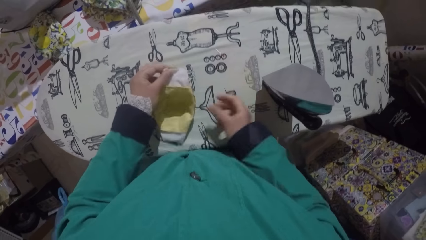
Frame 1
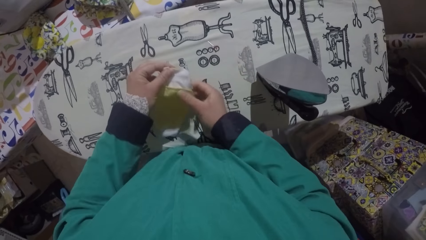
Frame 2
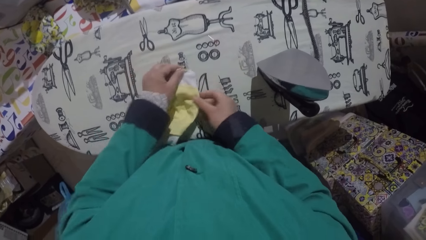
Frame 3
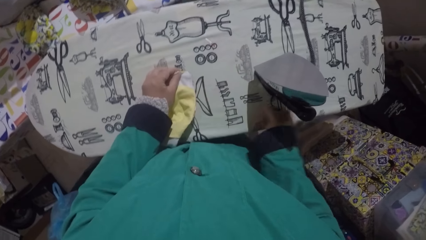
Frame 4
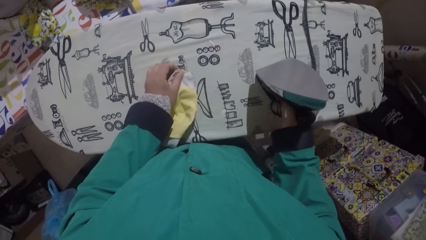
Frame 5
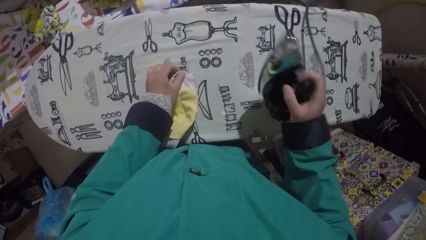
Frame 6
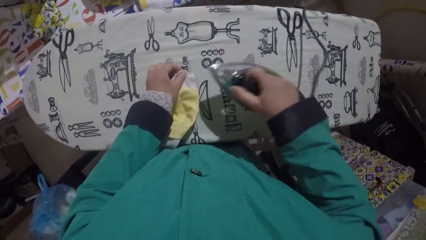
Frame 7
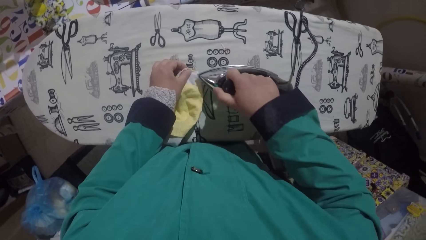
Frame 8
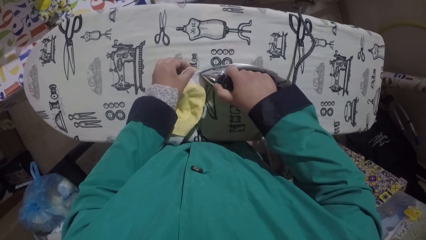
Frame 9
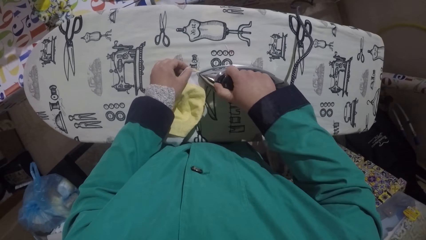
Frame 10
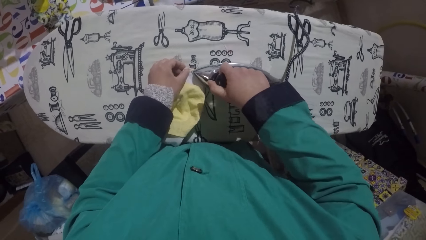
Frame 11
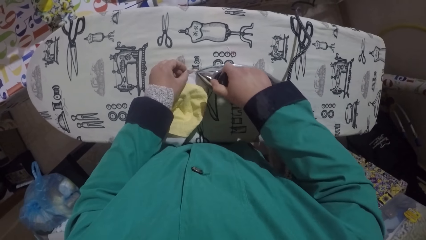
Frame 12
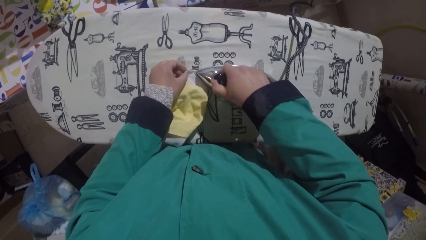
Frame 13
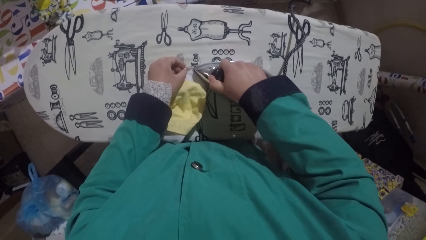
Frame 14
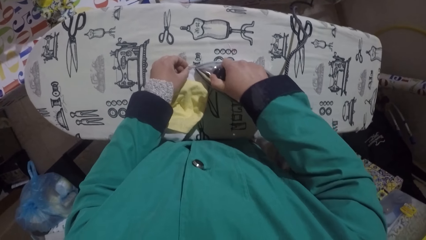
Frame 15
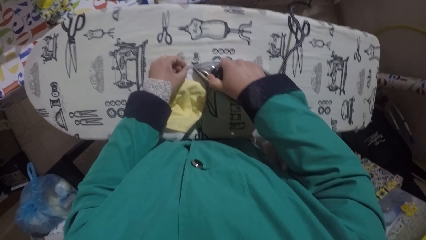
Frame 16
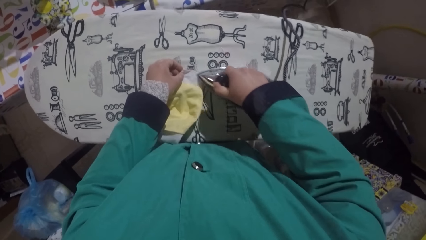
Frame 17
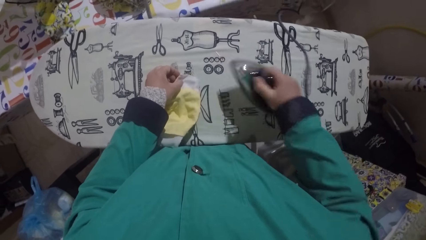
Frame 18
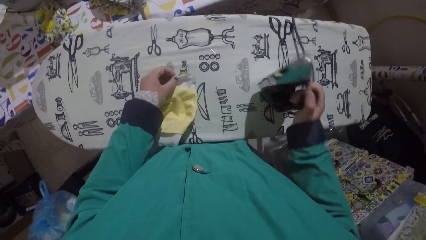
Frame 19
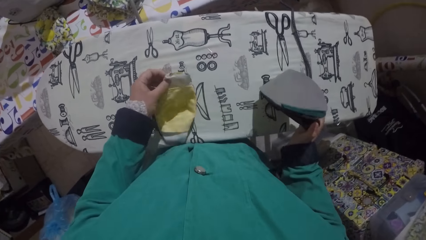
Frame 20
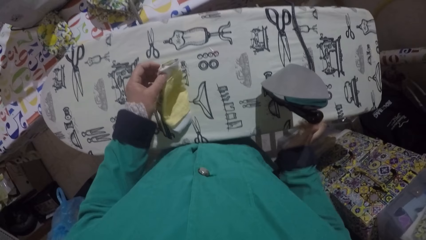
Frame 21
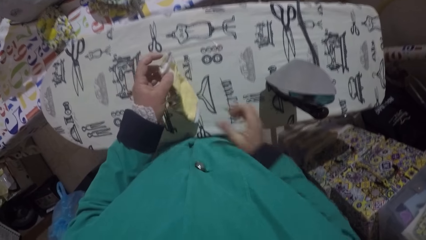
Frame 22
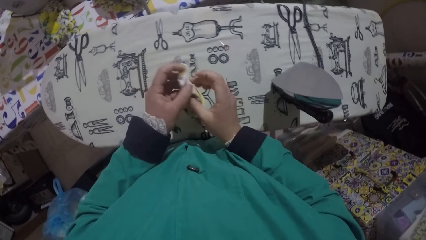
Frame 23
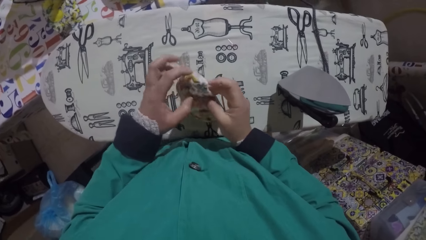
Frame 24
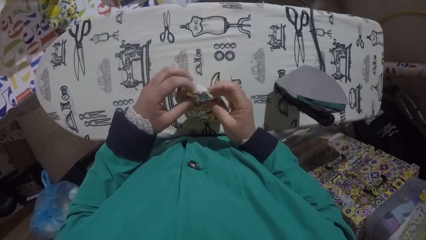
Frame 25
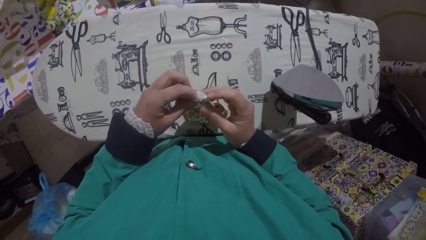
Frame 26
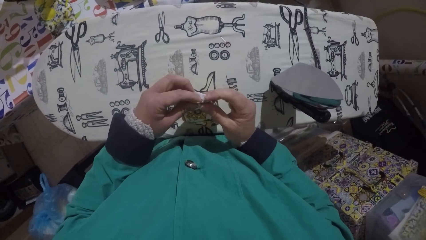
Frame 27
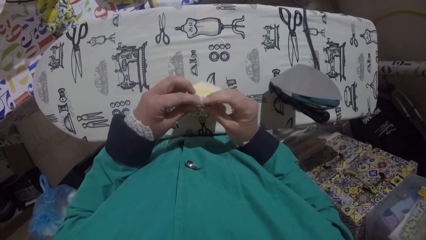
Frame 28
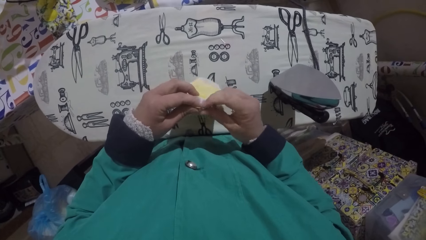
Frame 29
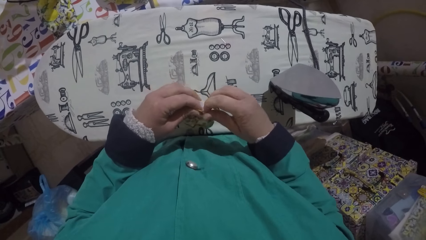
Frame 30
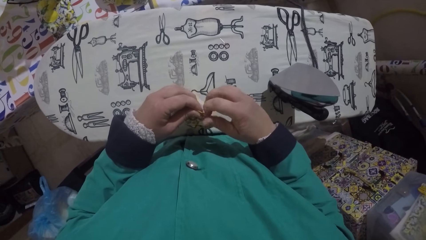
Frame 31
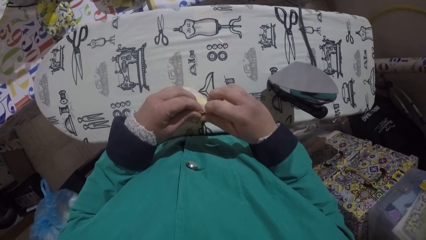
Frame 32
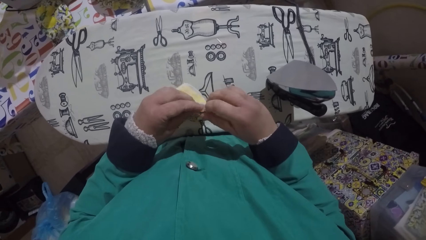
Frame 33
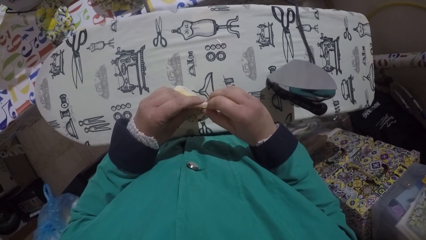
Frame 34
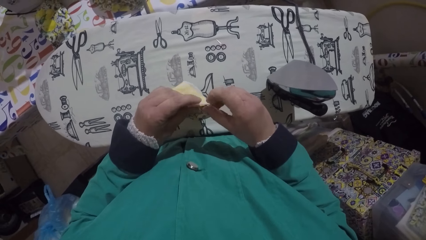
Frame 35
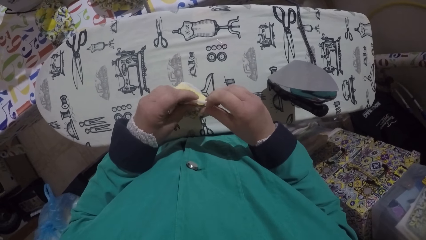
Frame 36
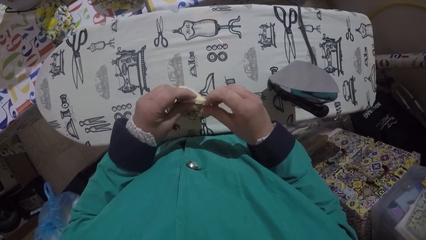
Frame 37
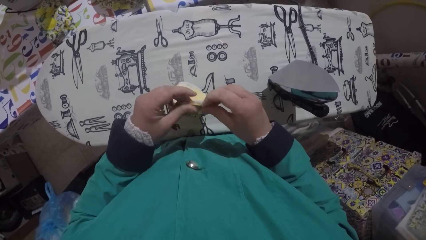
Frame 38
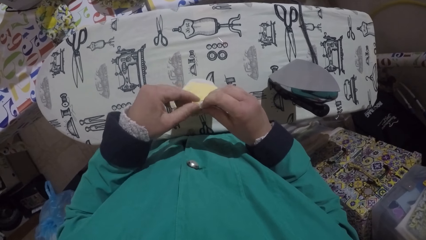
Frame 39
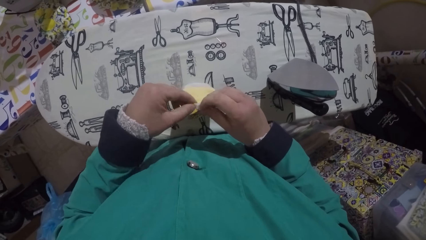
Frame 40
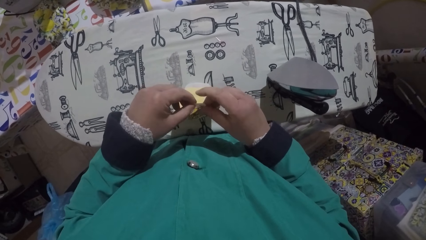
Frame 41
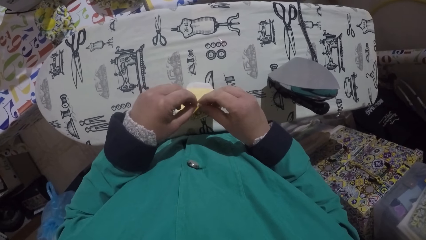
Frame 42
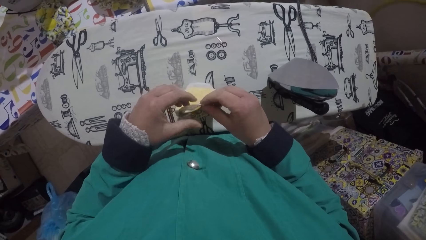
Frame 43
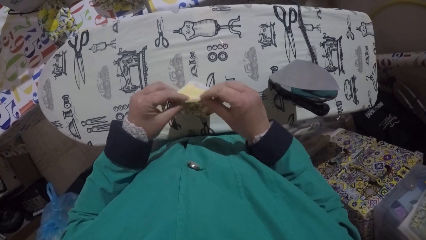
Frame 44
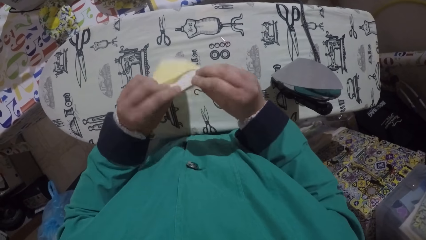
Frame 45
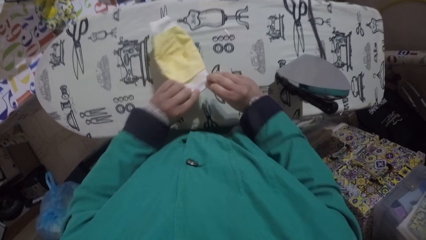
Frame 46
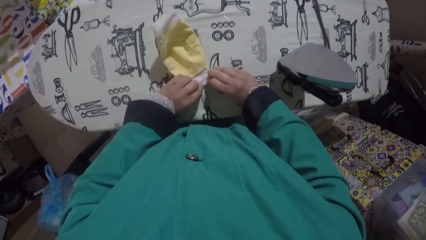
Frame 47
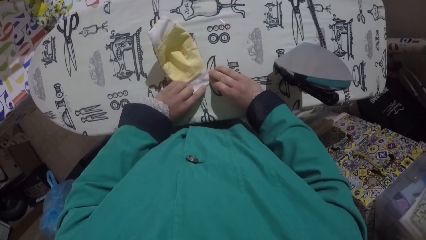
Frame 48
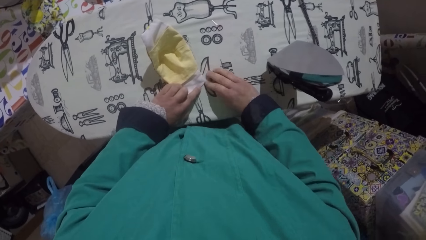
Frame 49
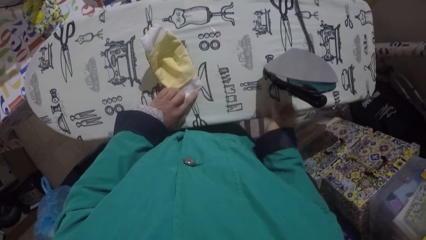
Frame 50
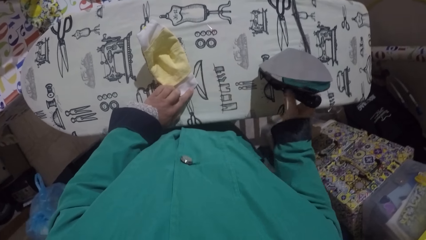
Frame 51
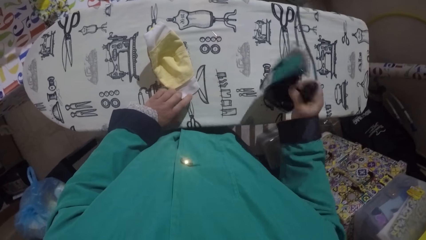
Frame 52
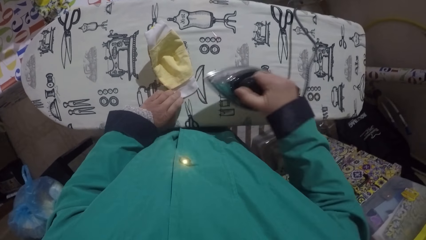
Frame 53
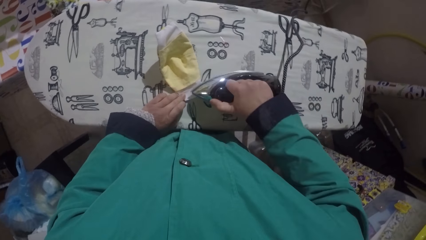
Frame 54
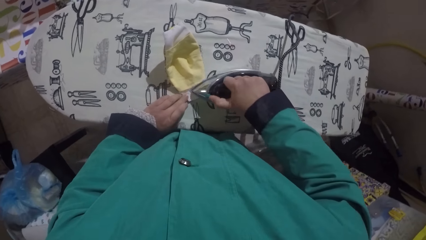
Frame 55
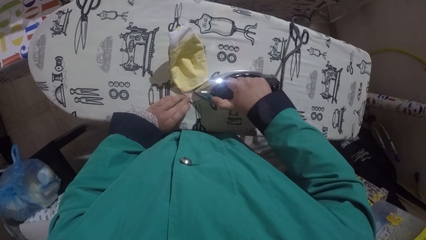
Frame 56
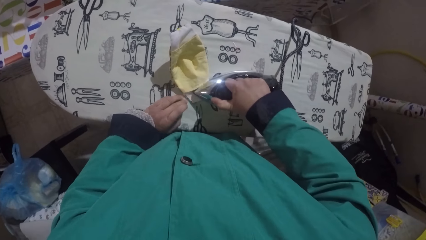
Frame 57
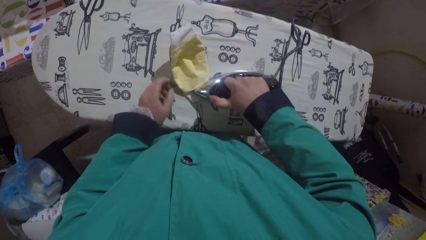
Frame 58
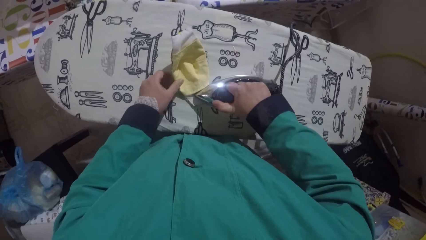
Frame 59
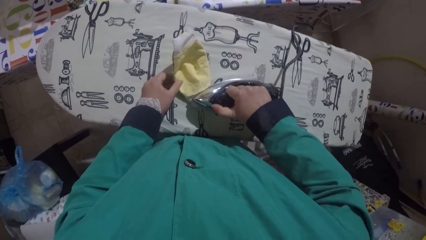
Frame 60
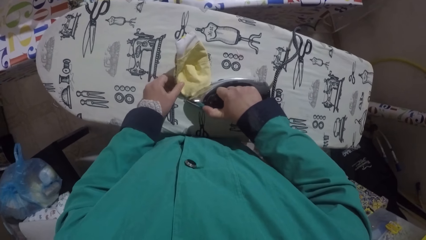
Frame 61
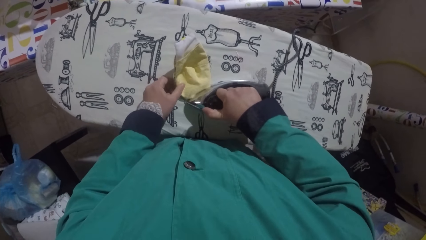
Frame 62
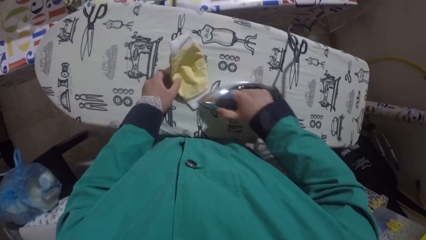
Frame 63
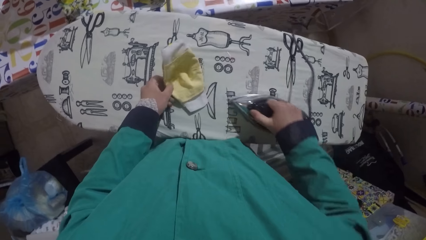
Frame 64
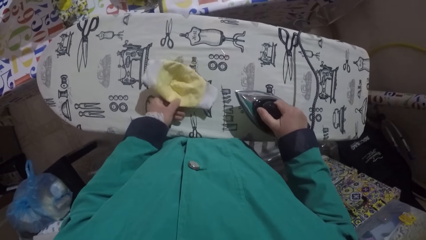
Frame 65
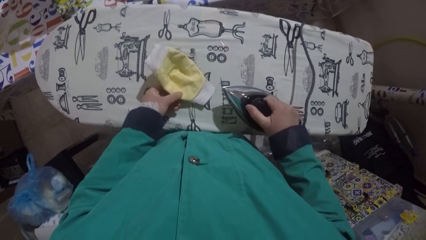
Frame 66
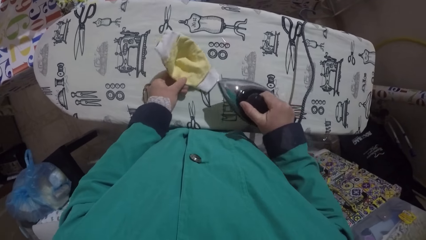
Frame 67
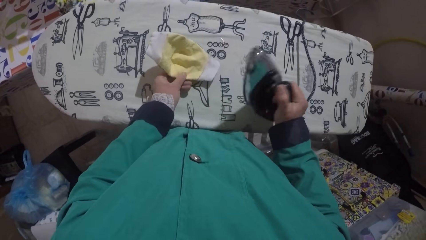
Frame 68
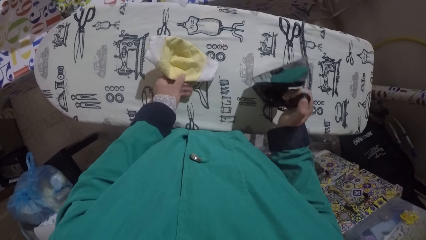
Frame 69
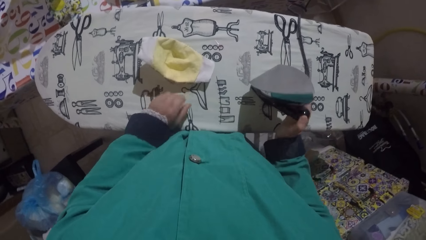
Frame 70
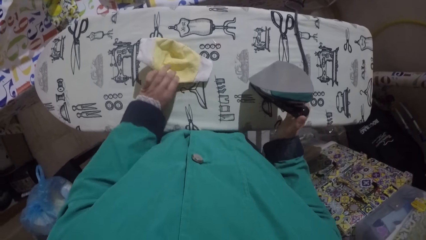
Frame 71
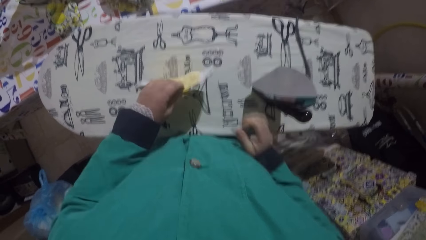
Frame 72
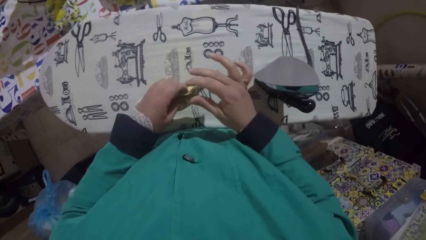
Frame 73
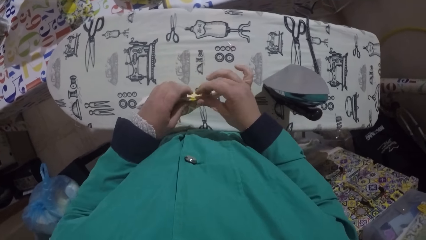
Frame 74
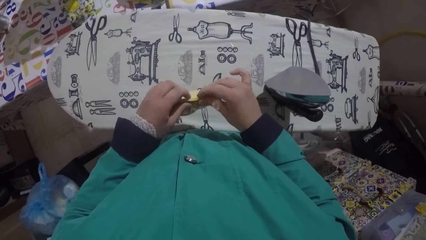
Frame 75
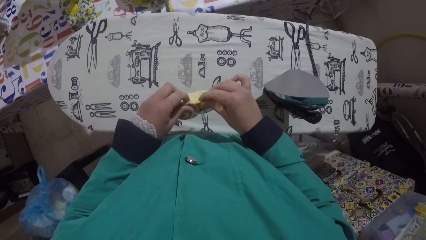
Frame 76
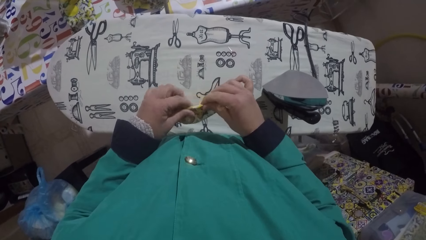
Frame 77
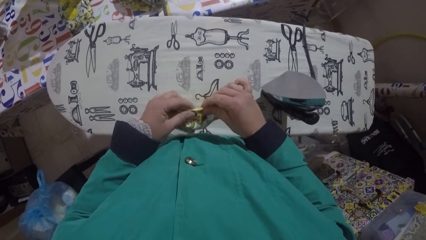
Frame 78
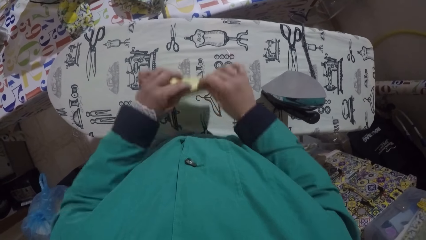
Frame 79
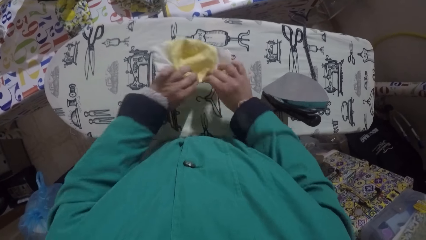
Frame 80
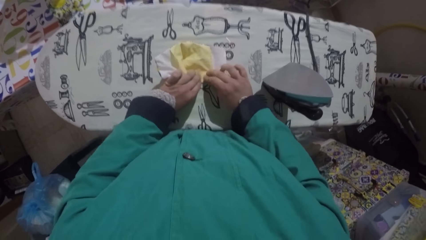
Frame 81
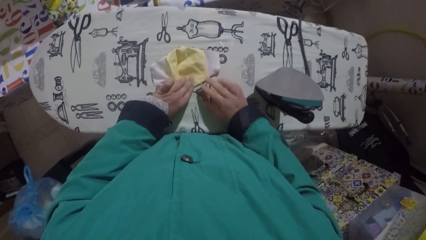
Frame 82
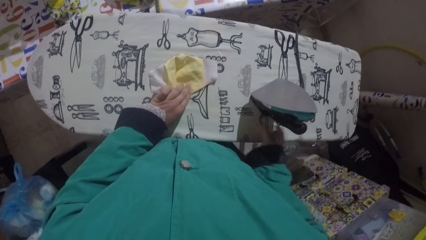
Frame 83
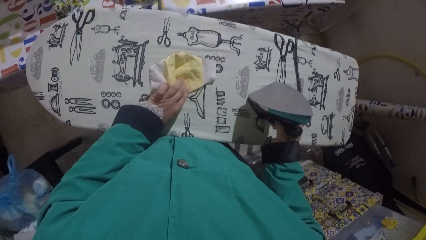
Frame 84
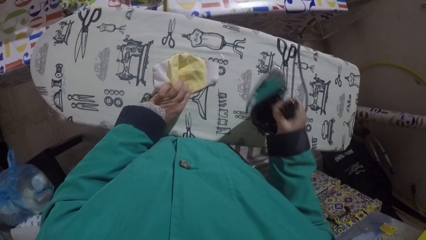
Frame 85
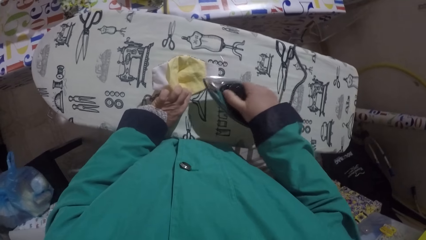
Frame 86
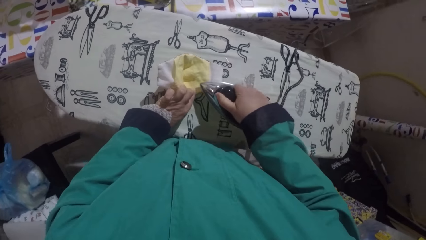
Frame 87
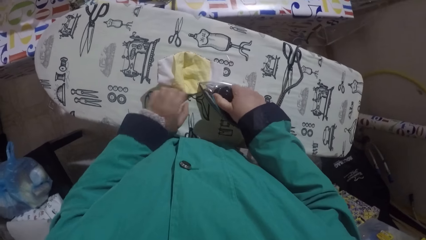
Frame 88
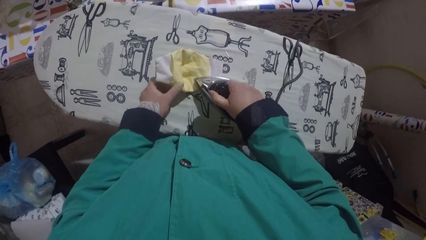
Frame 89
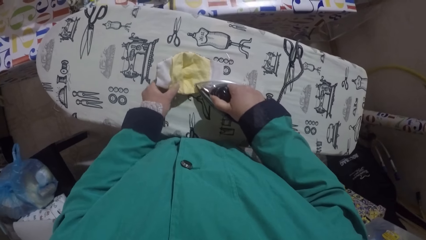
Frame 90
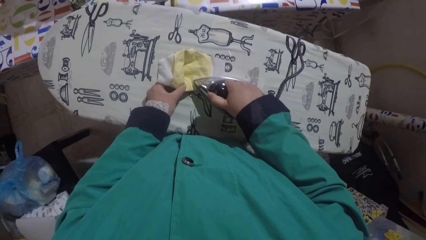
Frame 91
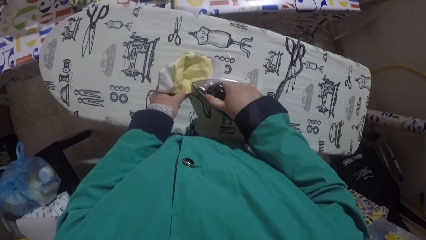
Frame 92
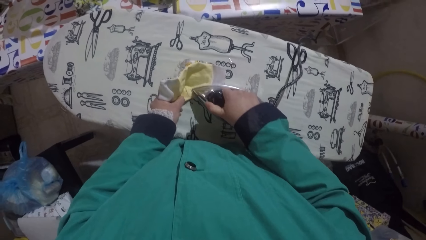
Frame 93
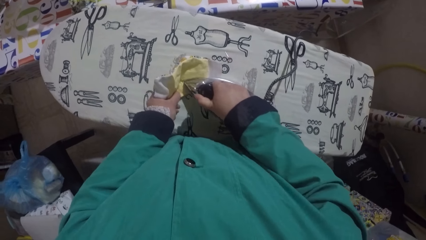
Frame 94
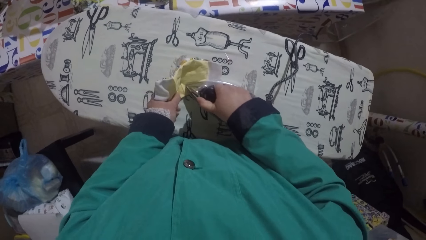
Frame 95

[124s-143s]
The camera wearer places the pin on the table. They place the fabric on the table. They iron the fabric. They place the iron box on the table. They hold the fabric and stretch the mask. They place the fabric on the table. They iron the fabric. They place the iron box on the table. They hold the fabric. They place the fabric on the table. They iron the fabric.
